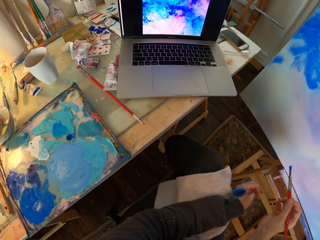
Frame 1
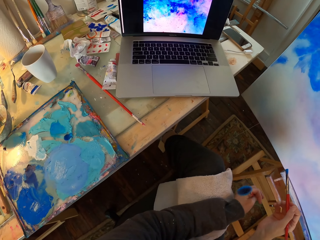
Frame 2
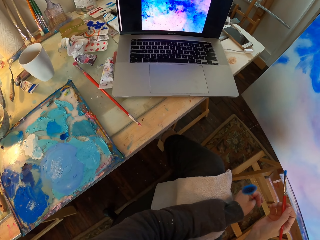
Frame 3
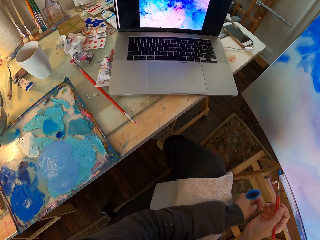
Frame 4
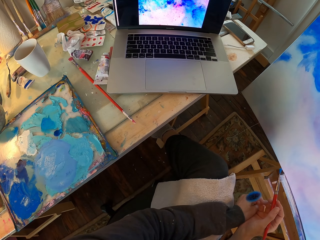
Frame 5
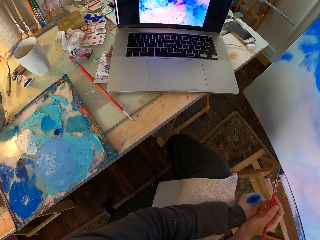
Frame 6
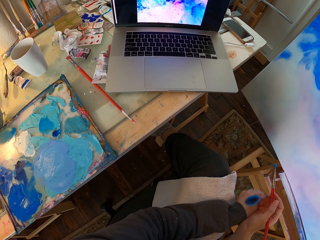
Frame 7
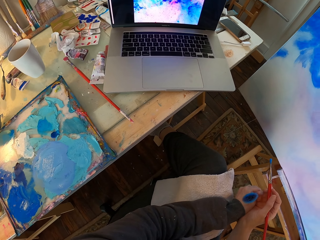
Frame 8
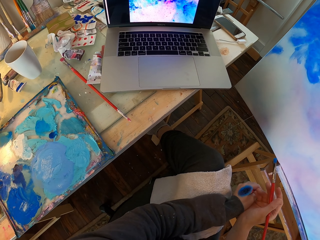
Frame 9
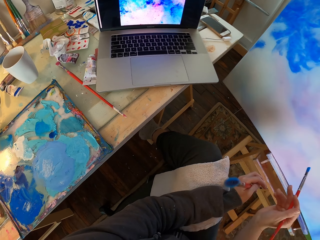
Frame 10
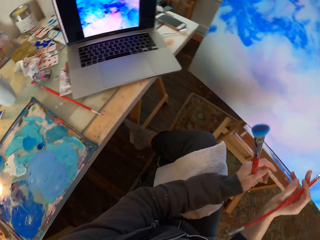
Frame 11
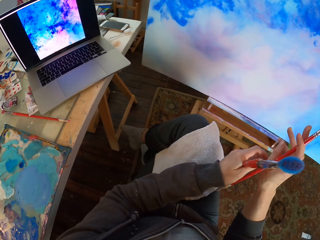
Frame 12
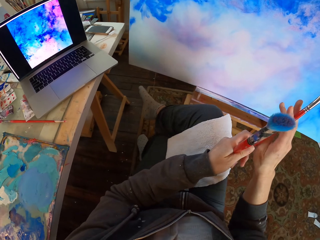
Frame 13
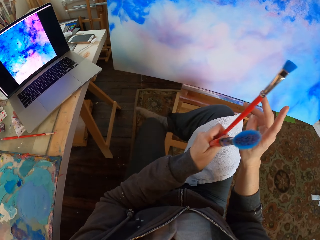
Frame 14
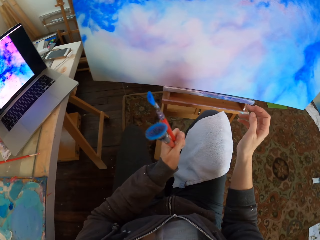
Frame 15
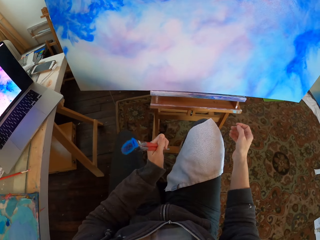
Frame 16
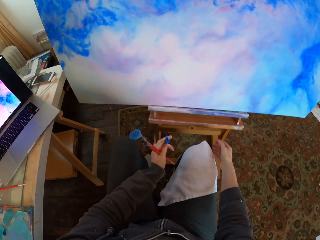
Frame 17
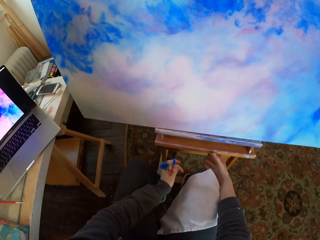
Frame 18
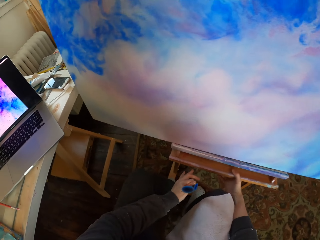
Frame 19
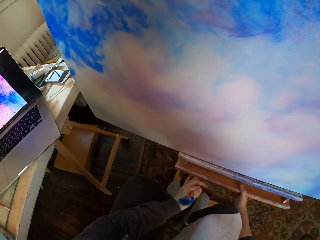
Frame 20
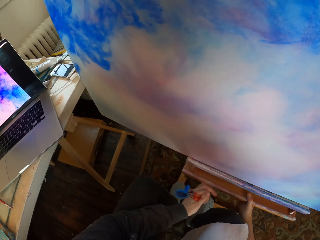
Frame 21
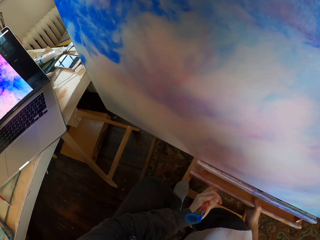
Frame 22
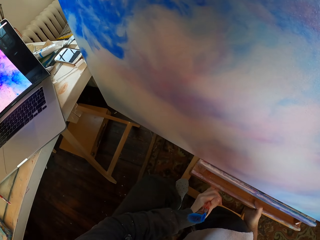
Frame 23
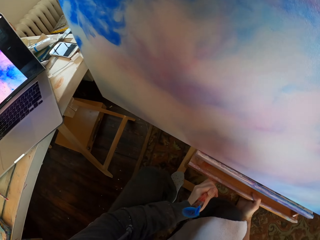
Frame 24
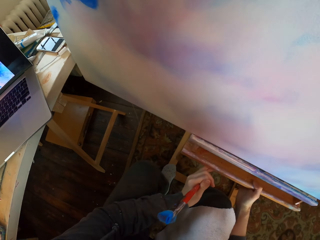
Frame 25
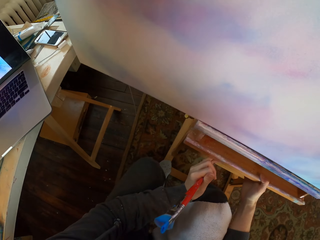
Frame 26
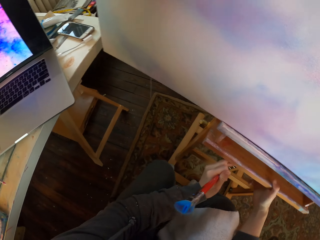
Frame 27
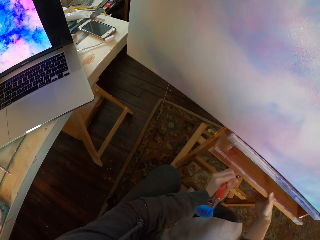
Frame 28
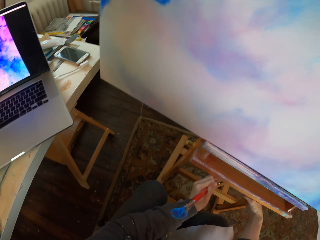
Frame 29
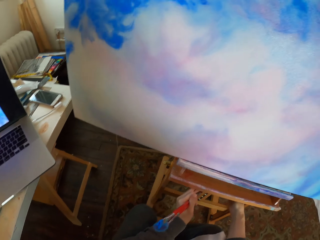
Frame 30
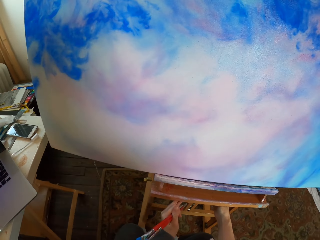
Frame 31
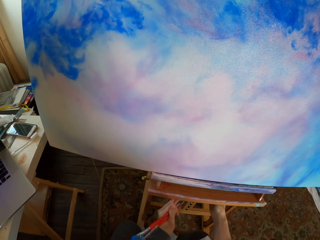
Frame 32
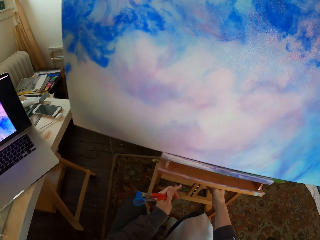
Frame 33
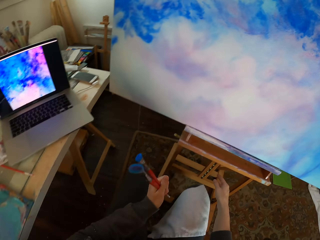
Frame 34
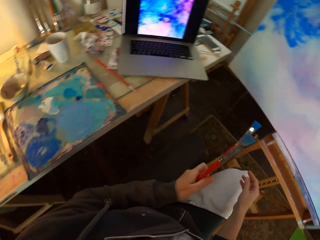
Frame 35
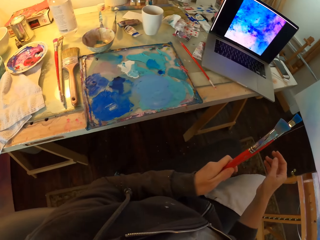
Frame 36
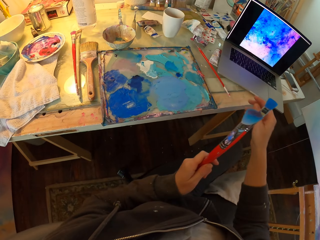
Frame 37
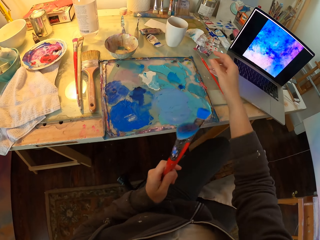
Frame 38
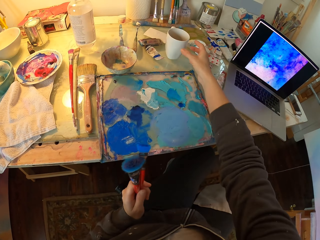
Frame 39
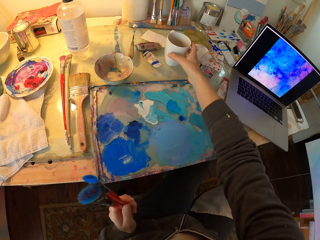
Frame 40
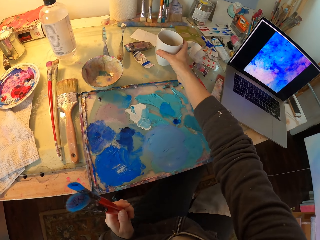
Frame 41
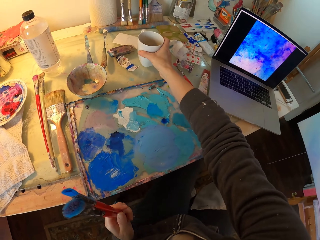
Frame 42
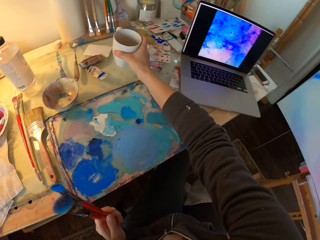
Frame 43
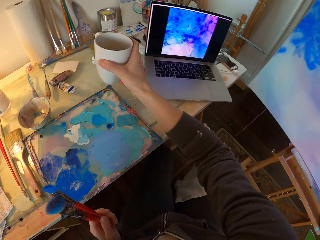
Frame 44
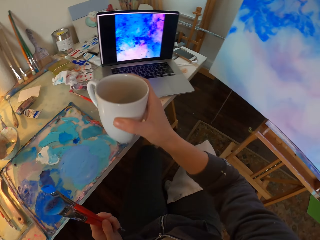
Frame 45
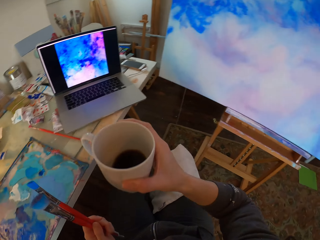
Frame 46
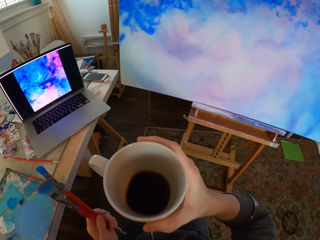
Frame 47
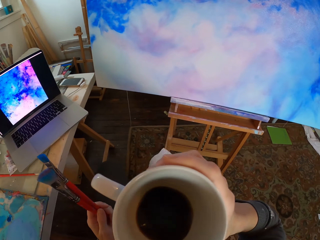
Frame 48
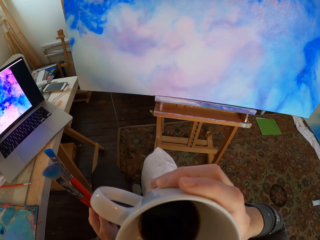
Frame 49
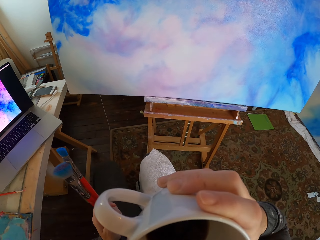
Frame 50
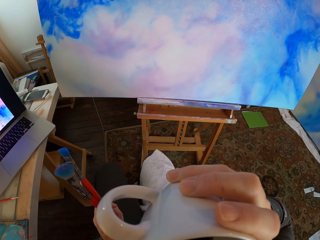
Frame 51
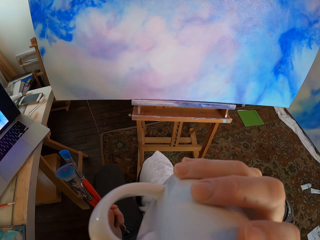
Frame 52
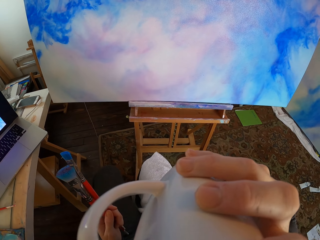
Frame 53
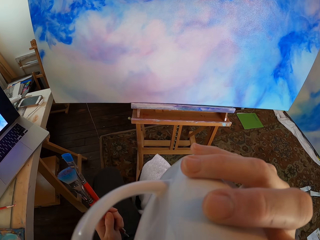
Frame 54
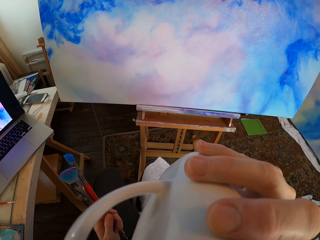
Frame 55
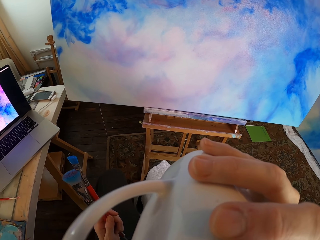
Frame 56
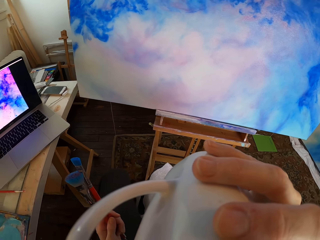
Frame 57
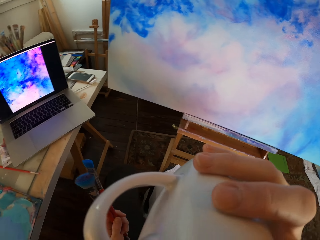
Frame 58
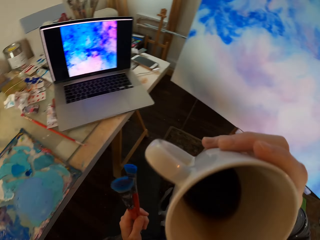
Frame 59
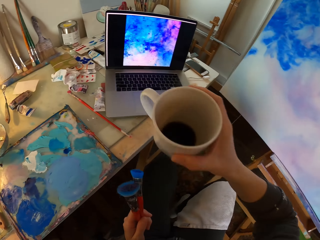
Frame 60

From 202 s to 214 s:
The camera wearer looks at the painting. They hold the drawer. They adjust the art holder stand. They pick up a mug. They drink the coffee from the mug.

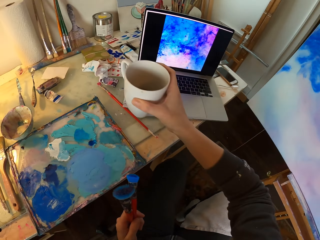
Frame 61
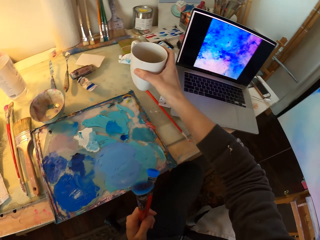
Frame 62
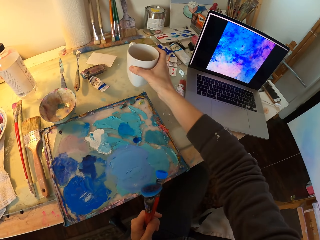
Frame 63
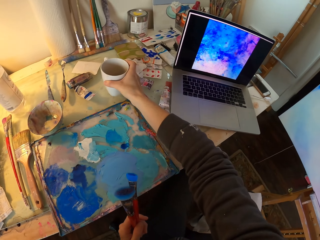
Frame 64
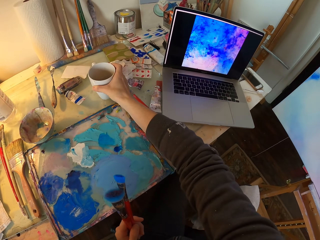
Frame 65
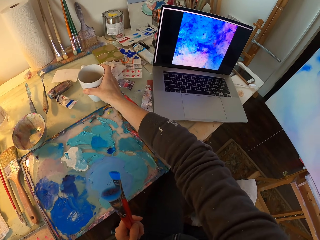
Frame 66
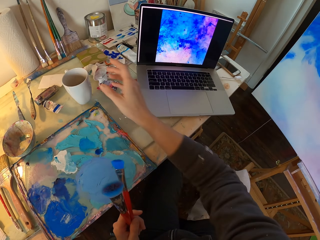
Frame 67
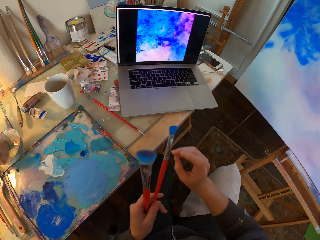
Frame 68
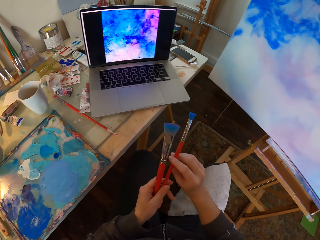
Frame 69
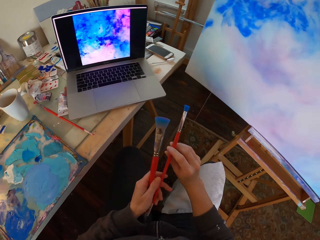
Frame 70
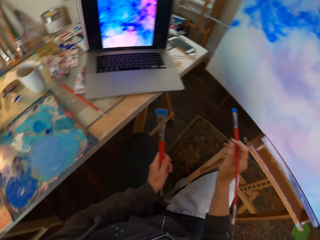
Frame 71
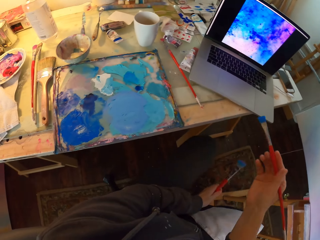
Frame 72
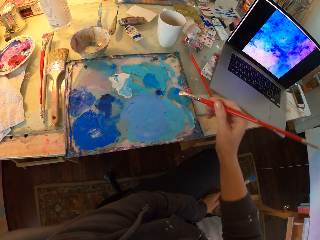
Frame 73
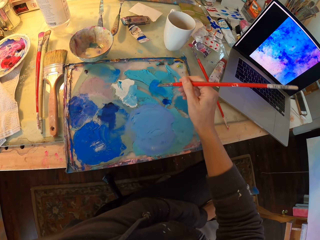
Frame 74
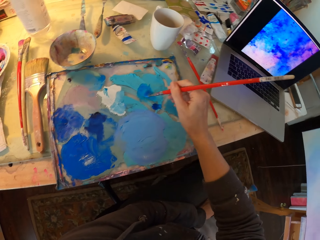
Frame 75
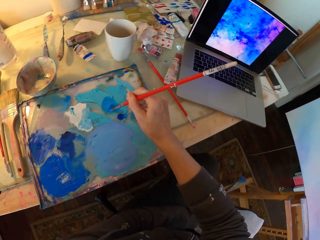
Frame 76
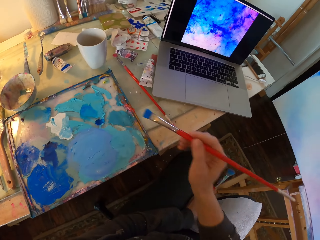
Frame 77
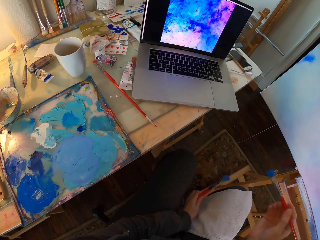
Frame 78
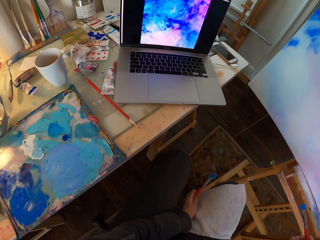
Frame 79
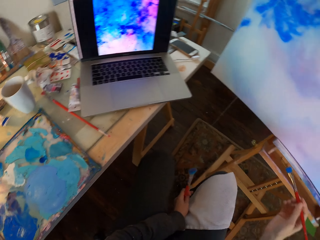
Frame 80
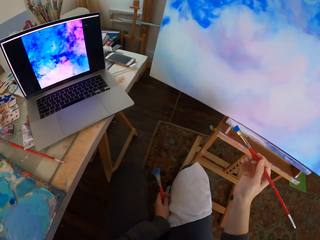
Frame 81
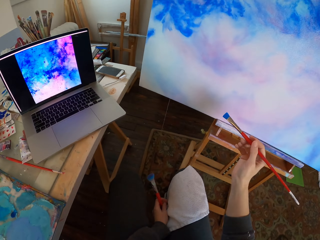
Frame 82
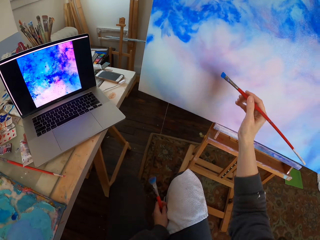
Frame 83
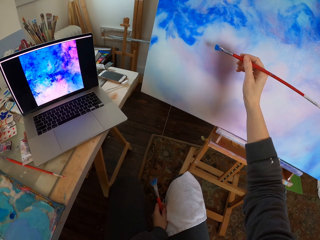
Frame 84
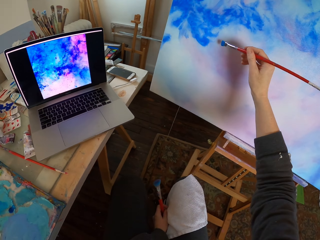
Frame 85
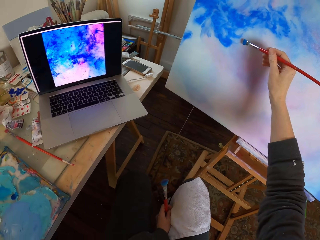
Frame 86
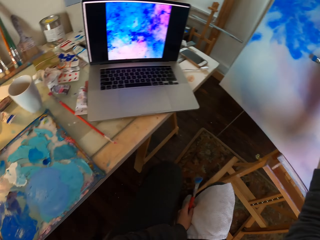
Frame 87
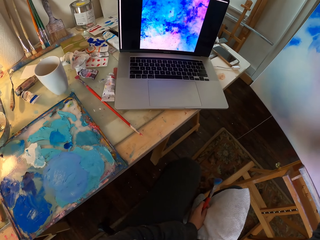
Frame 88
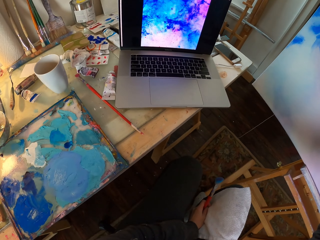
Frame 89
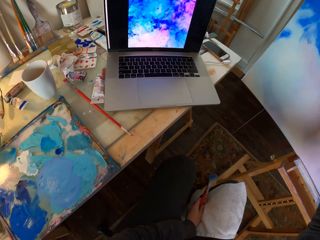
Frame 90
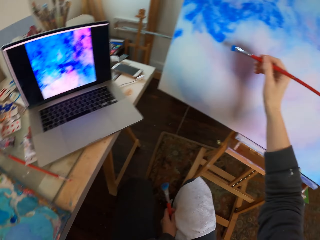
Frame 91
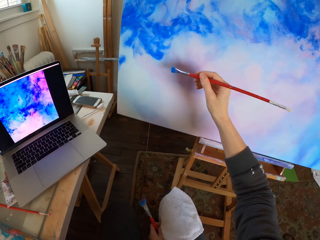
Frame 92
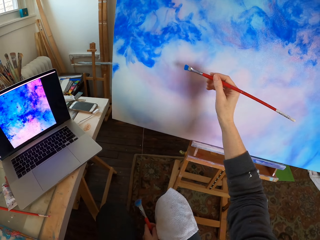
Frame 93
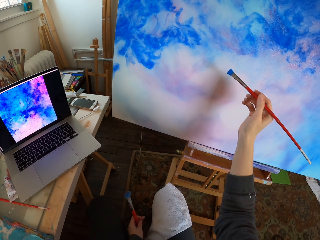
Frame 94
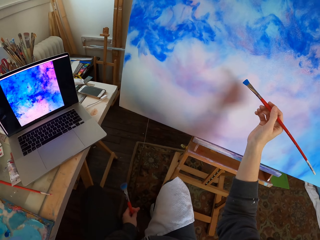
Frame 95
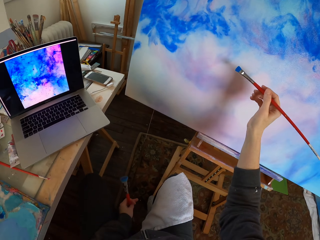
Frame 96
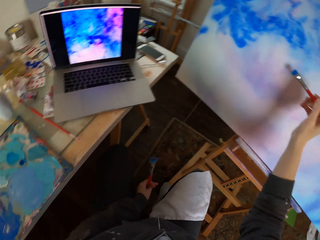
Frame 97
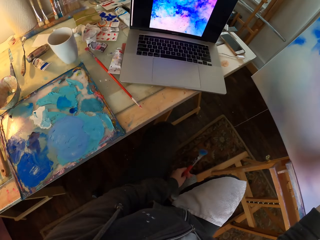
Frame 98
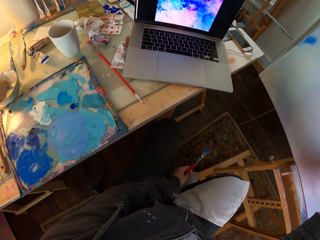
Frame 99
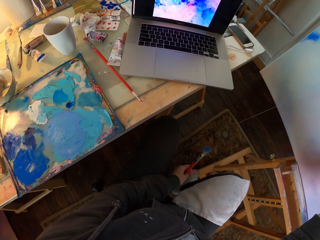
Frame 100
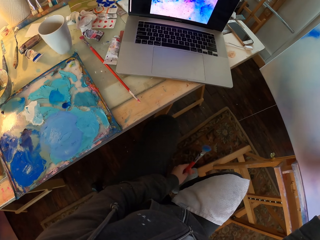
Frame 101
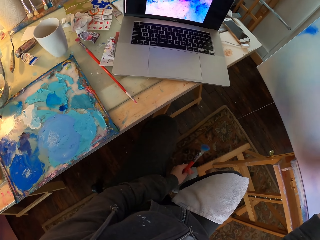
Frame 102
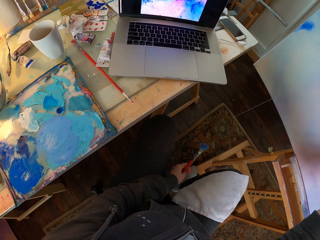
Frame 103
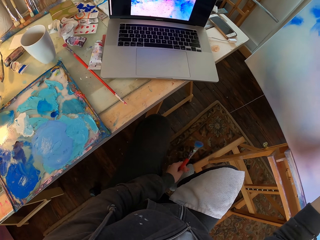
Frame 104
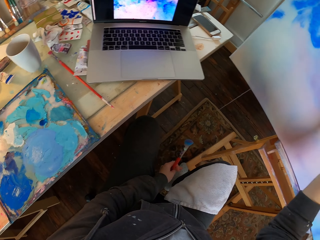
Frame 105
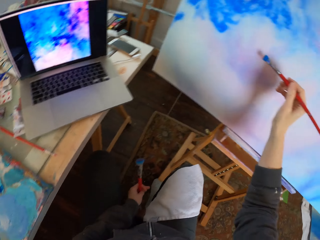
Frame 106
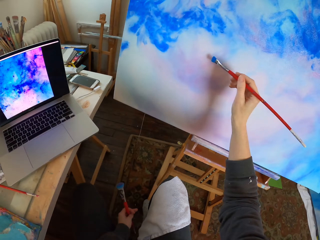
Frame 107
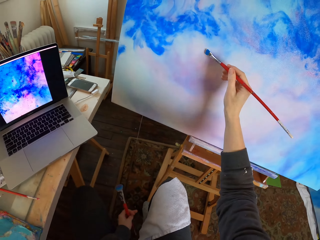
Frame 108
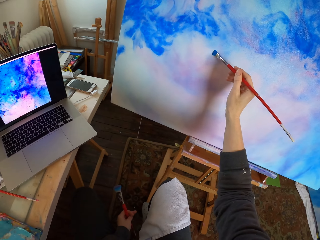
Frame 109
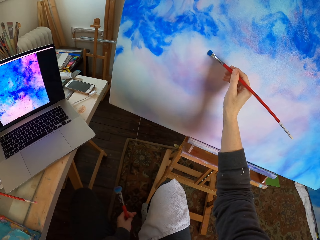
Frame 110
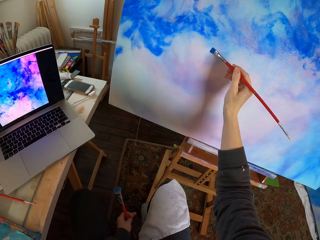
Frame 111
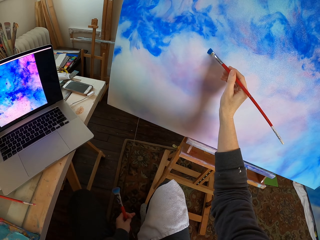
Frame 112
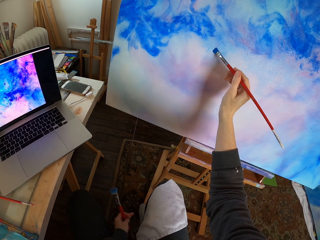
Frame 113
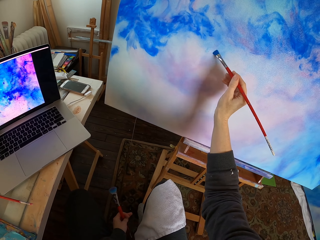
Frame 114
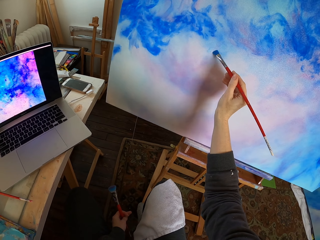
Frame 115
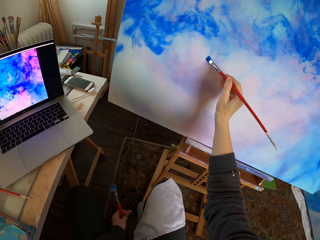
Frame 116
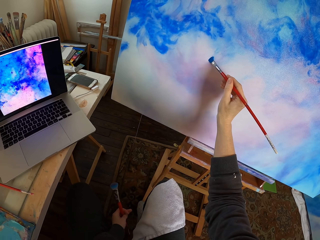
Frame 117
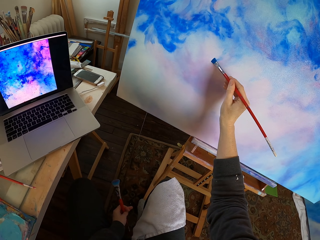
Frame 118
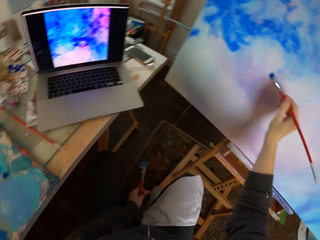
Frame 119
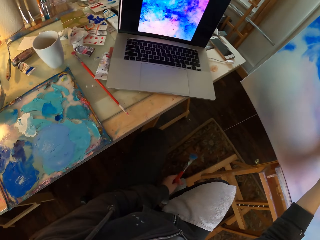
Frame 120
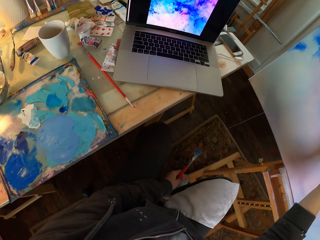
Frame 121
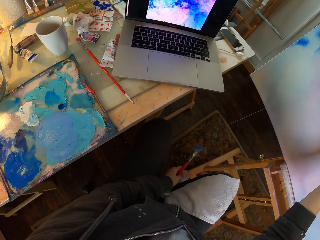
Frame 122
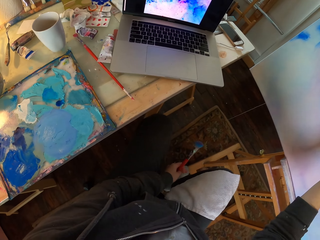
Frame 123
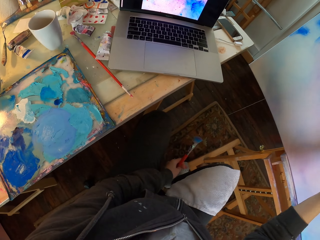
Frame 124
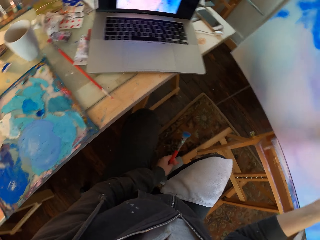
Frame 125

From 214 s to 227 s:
The camera wearer puts down the mug. They take the filbert brush. They dip the paint brush in a blue paint paste. They paint with the paint brush. They paint using the paint brush.
